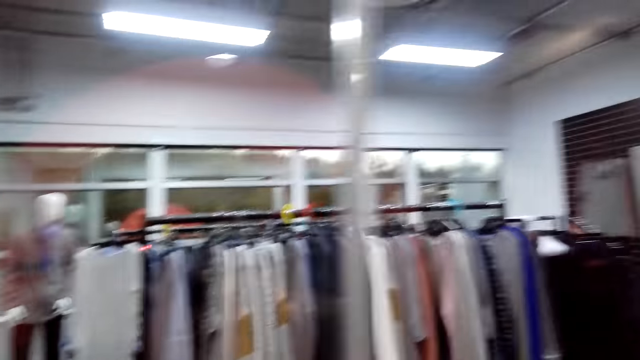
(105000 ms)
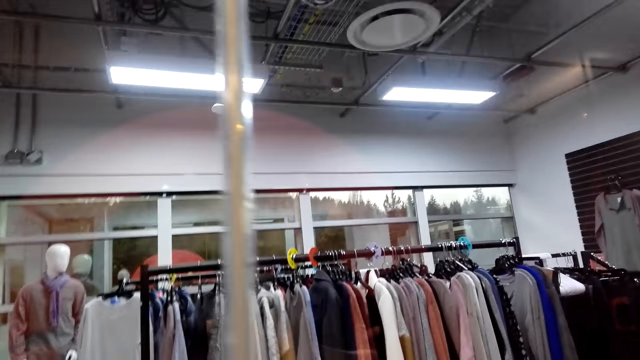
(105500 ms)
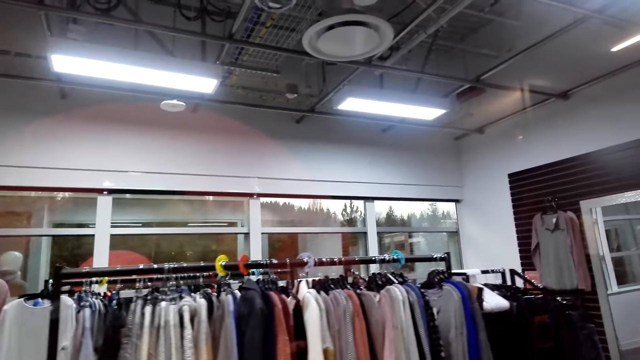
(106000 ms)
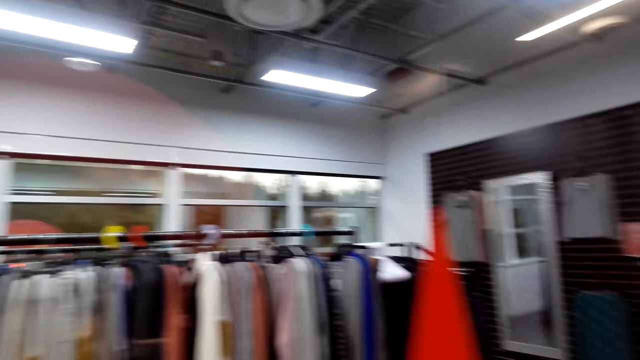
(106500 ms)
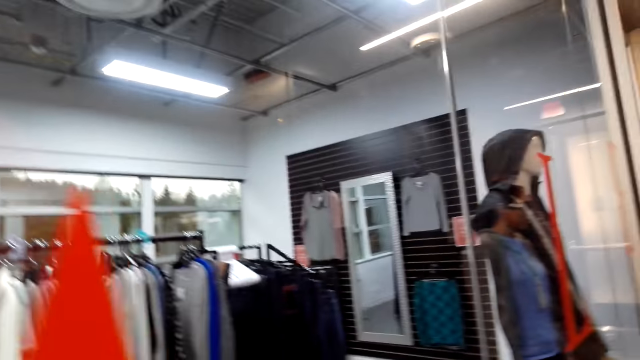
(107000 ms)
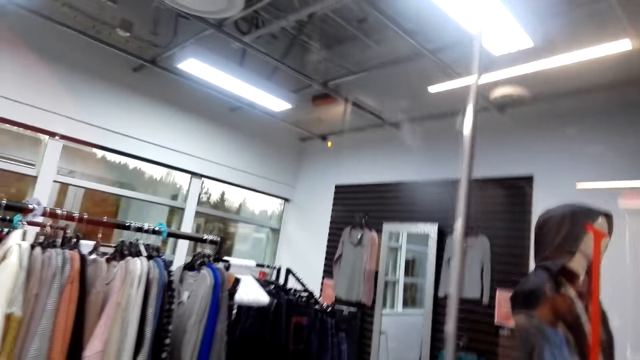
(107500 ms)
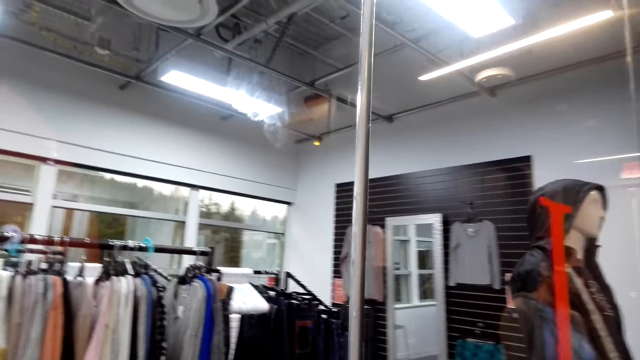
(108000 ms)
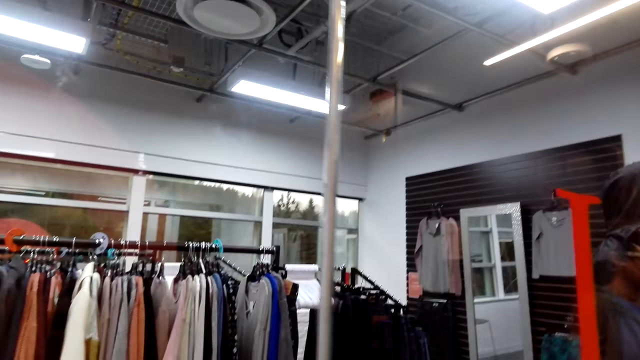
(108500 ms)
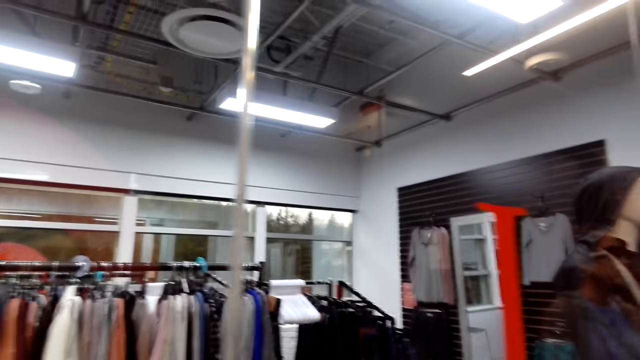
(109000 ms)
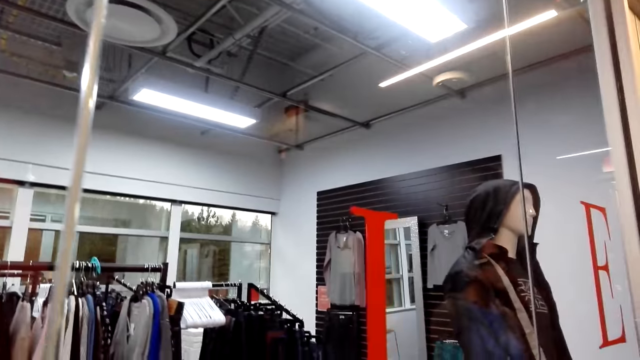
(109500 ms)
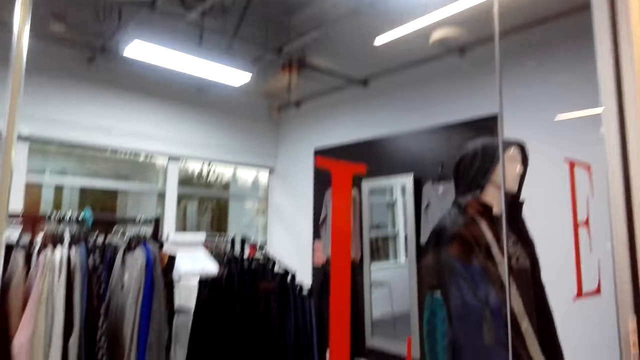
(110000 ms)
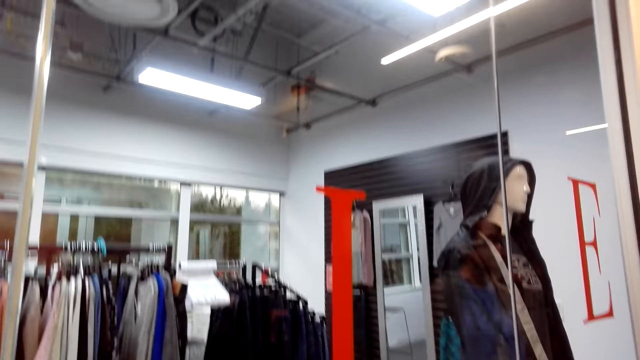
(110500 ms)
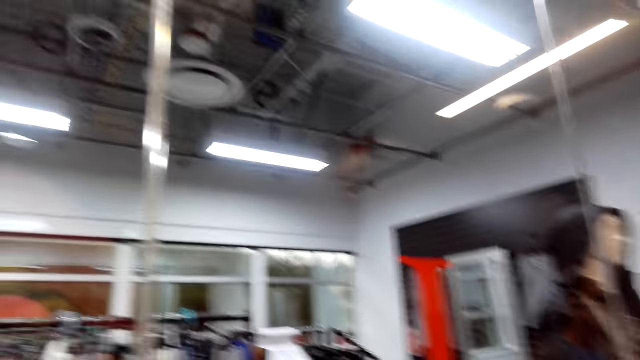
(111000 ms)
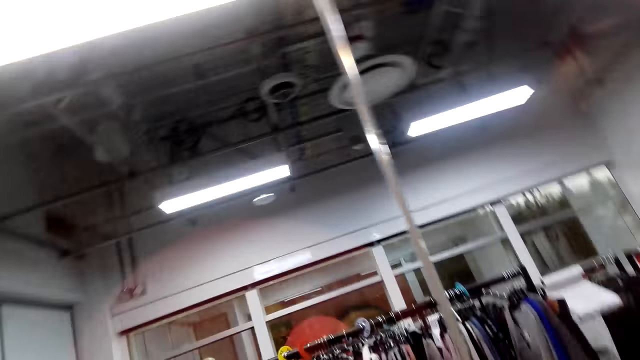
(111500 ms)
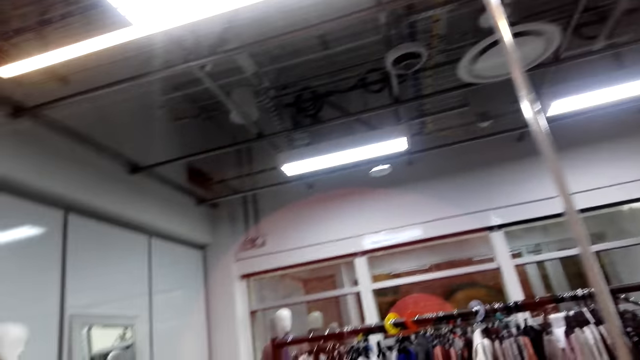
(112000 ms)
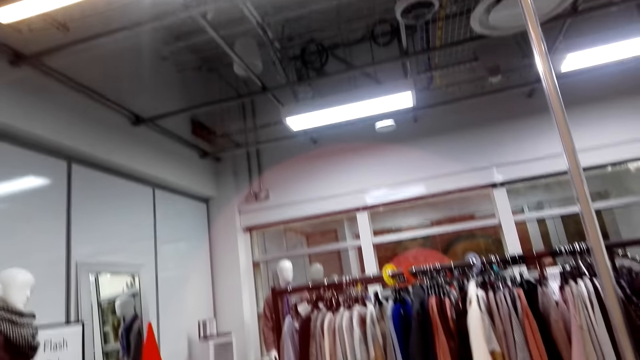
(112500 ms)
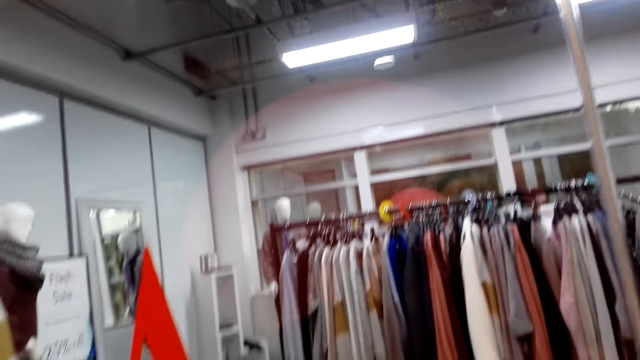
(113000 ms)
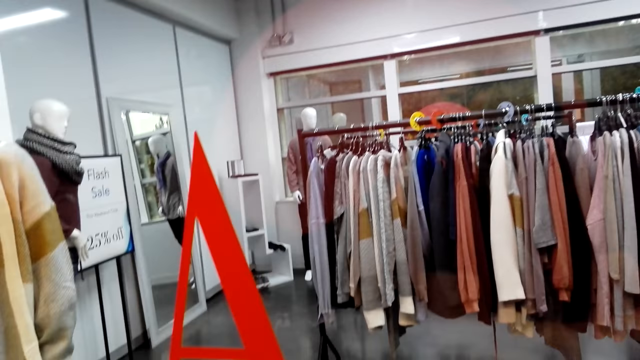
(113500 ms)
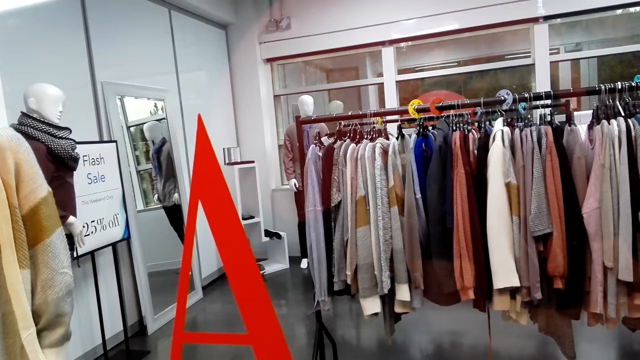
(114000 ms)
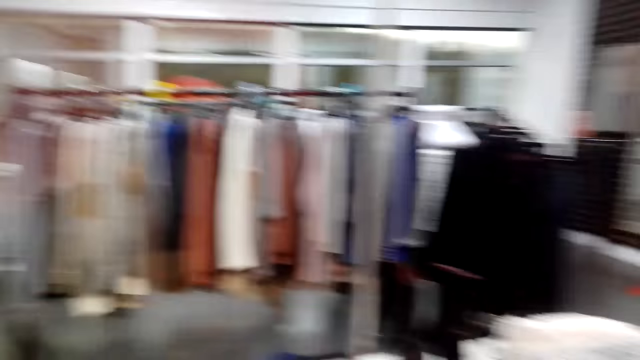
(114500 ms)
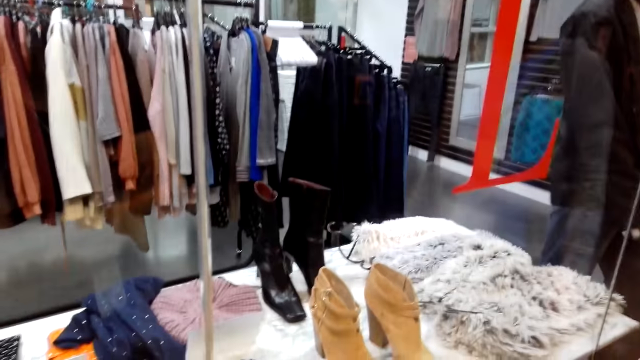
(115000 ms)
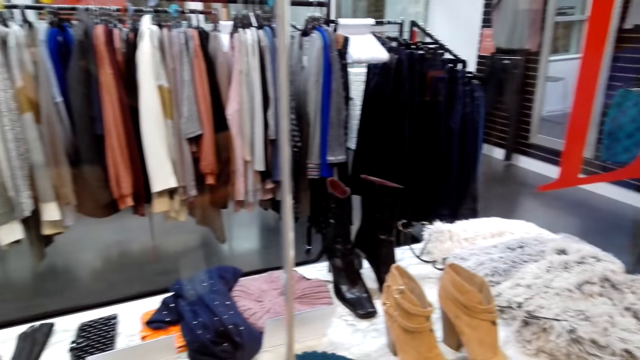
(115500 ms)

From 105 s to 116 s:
The camera wearer moves around the display.

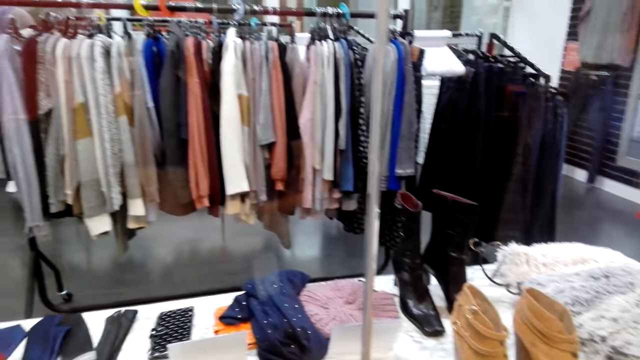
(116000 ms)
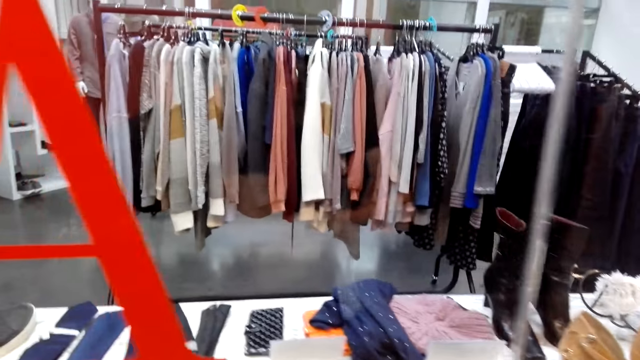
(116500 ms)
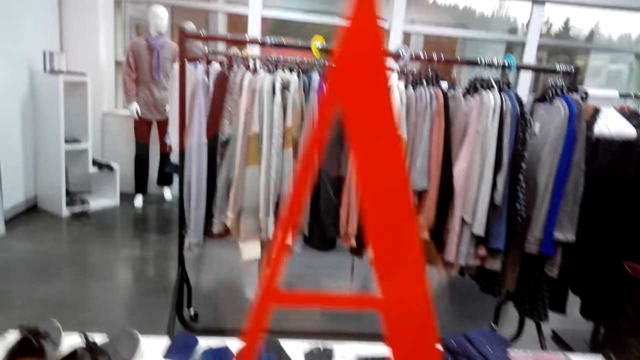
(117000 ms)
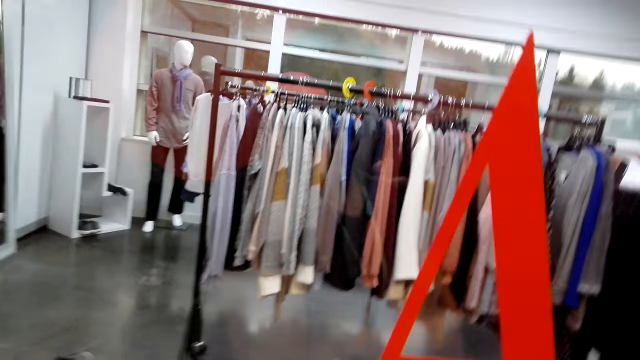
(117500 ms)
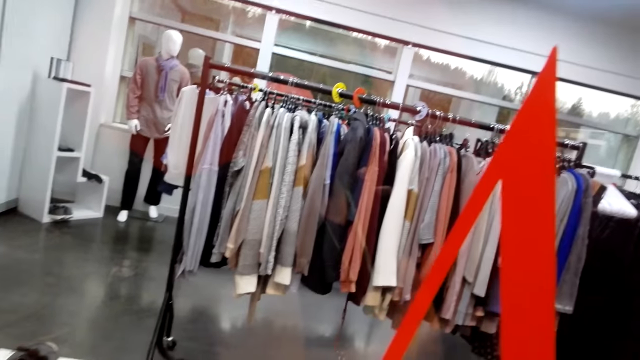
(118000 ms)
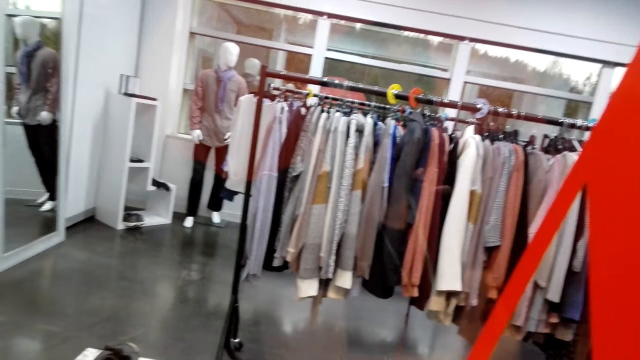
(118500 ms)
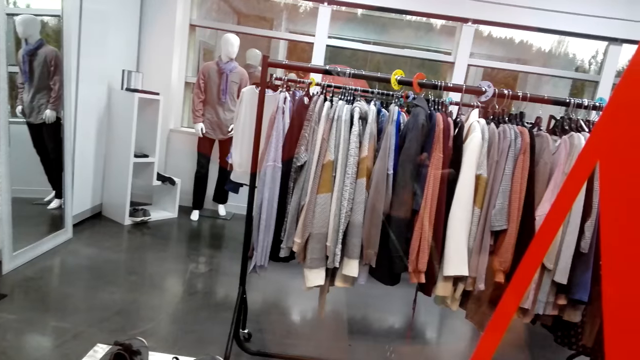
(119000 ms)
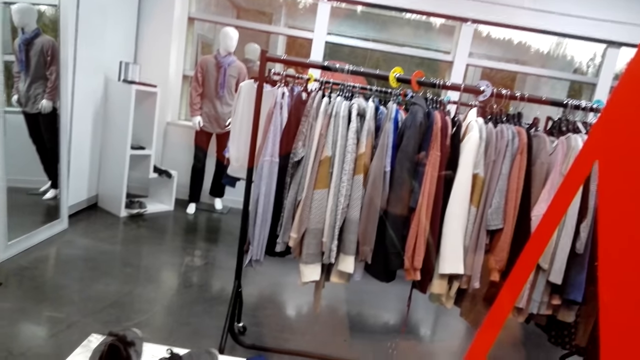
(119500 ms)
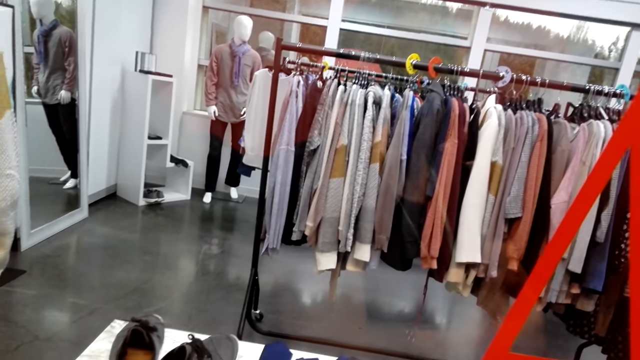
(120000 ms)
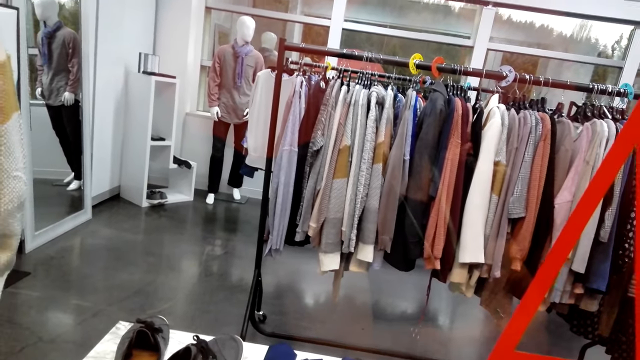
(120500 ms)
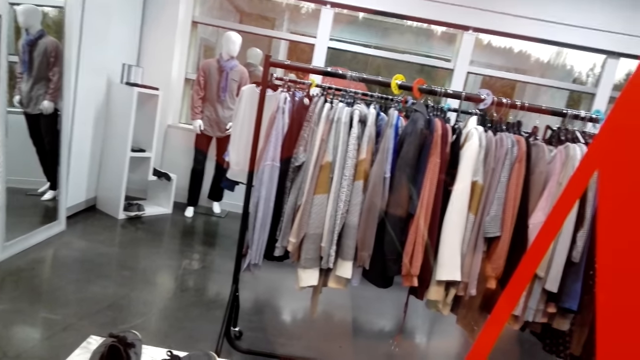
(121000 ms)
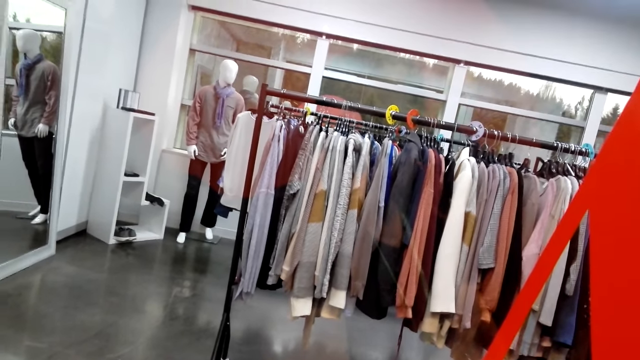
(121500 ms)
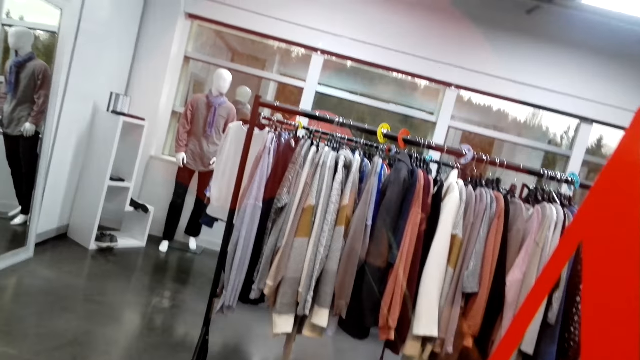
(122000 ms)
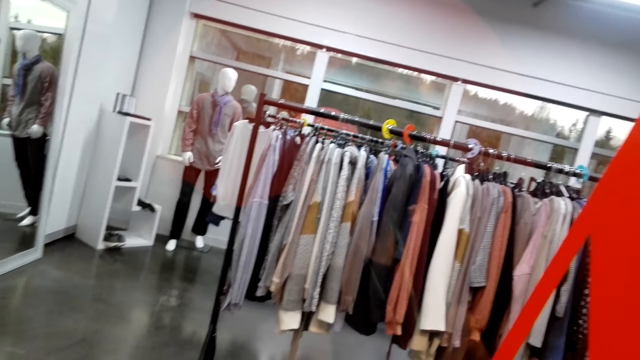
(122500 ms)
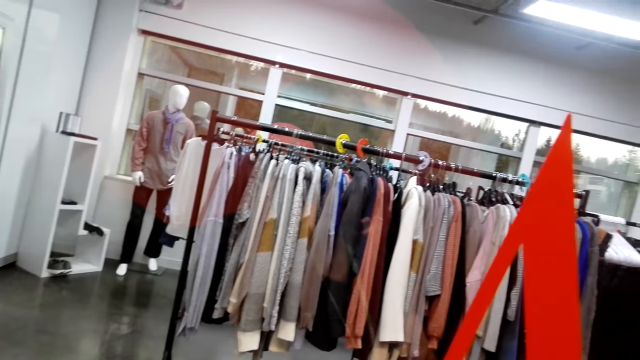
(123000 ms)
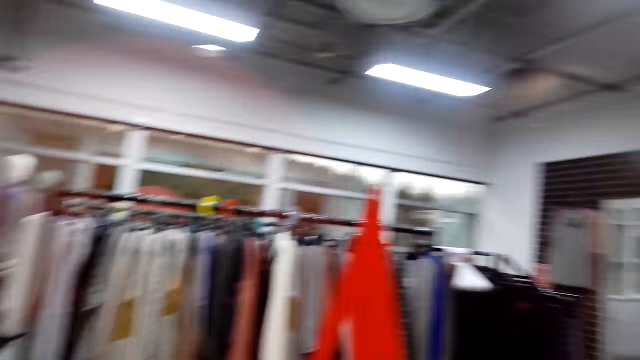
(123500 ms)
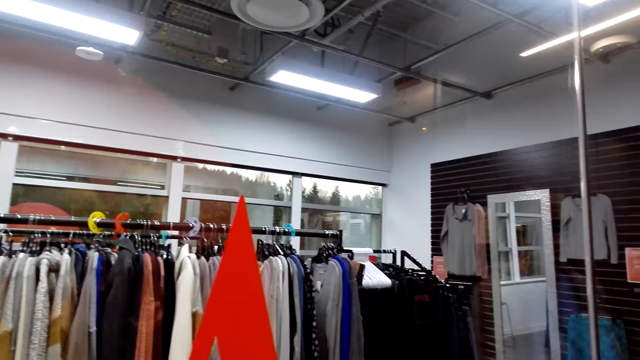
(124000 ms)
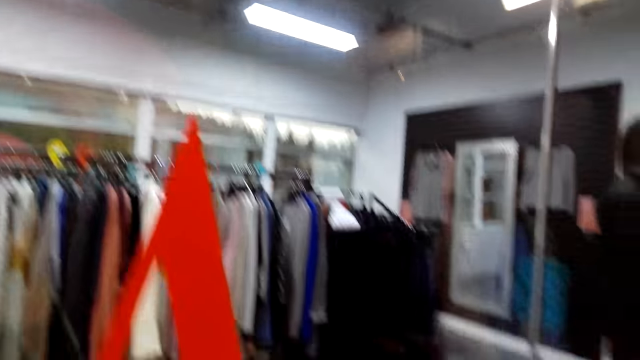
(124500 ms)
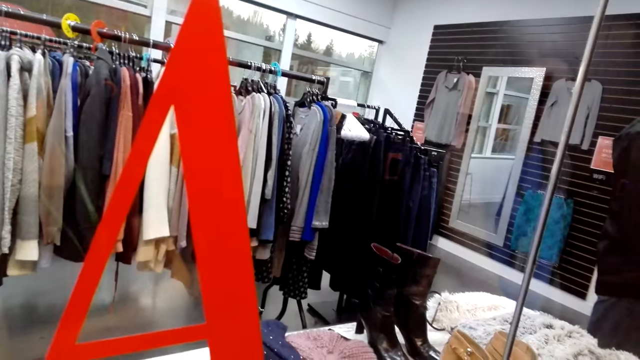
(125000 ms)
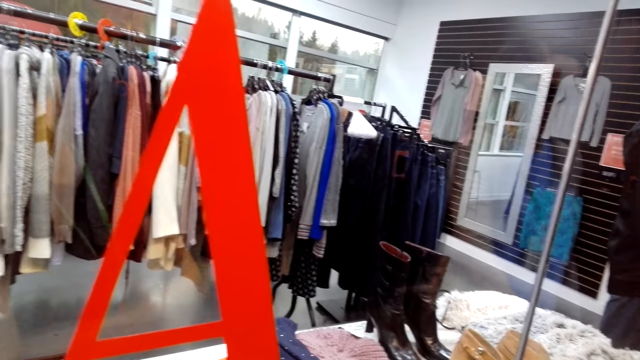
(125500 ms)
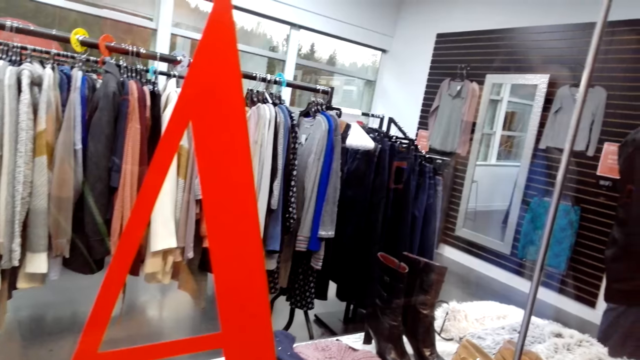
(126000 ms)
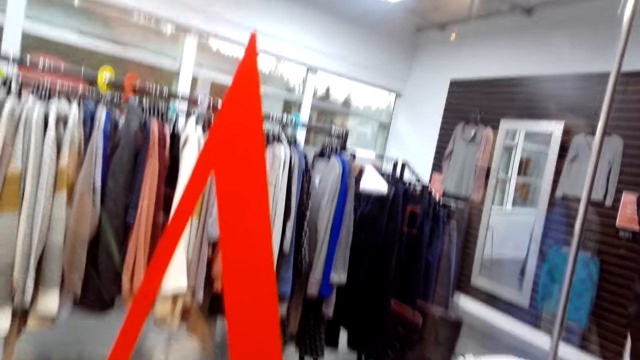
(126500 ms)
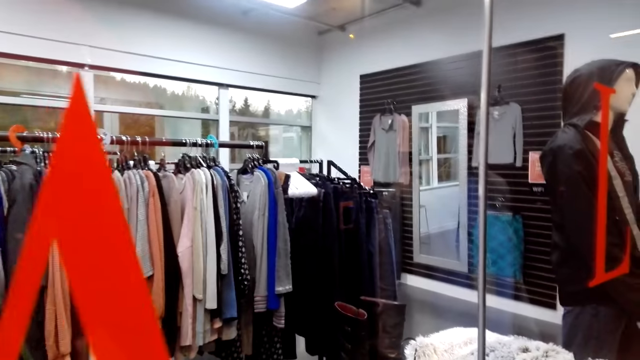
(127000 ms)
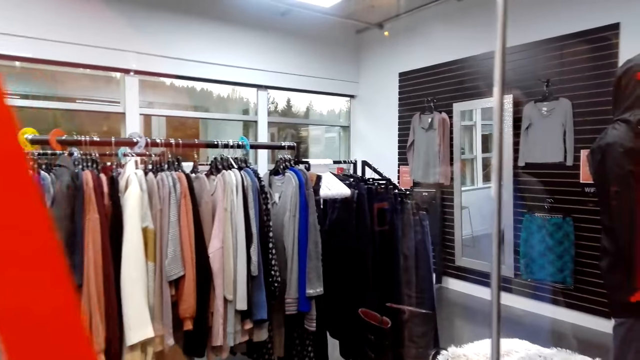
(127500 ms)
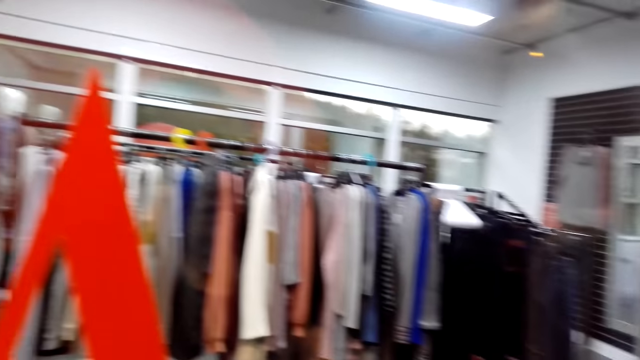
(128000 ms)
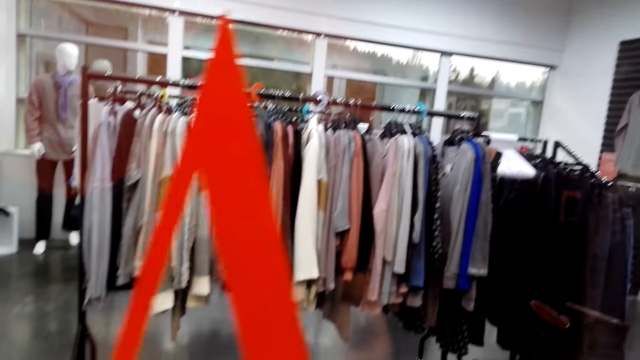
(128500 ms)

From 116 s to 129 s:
The camera wearer looks around the clothes shop. A woman talks to the camera wearer. The camera wearer talks to the woman.
